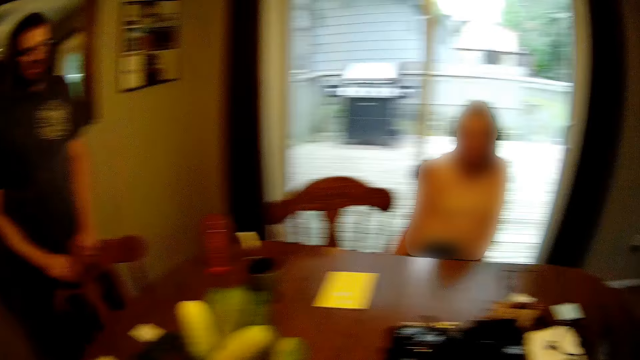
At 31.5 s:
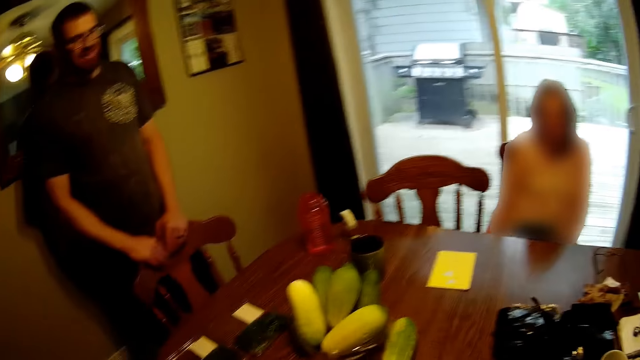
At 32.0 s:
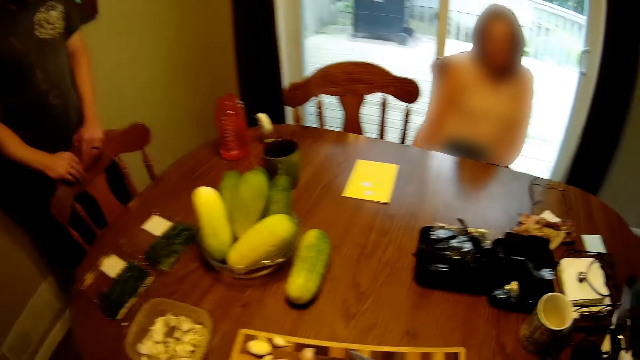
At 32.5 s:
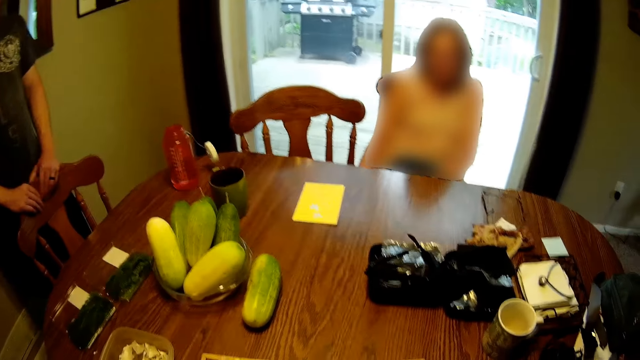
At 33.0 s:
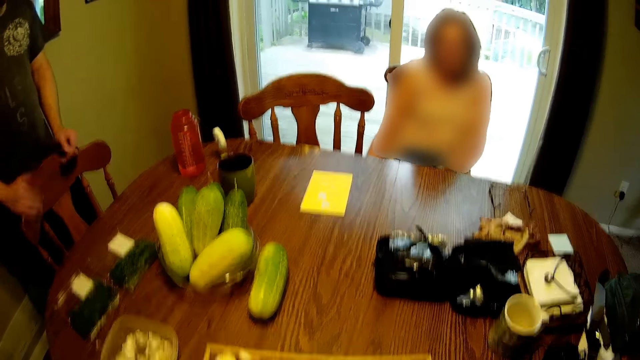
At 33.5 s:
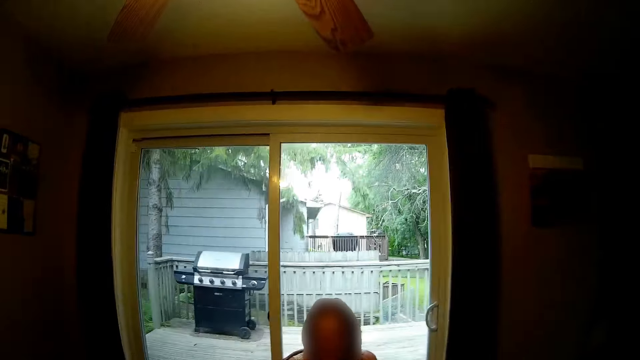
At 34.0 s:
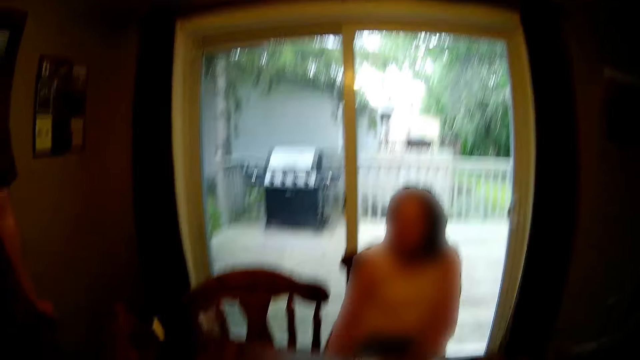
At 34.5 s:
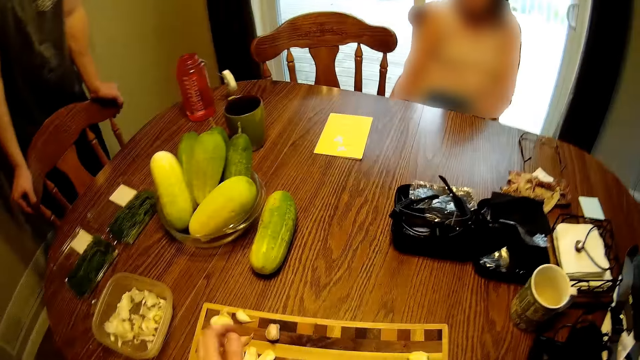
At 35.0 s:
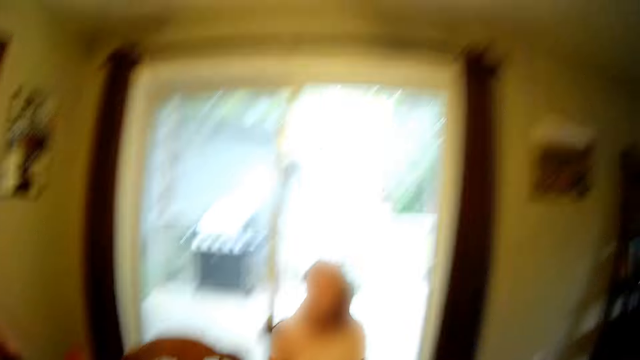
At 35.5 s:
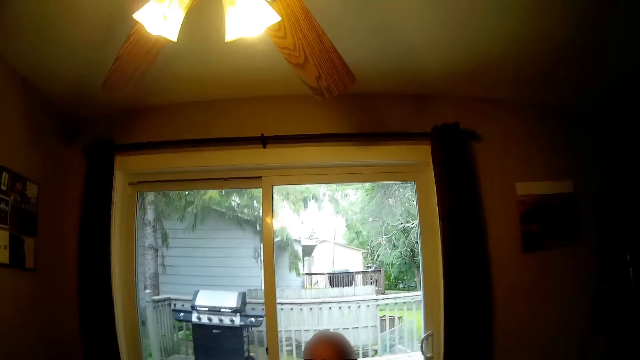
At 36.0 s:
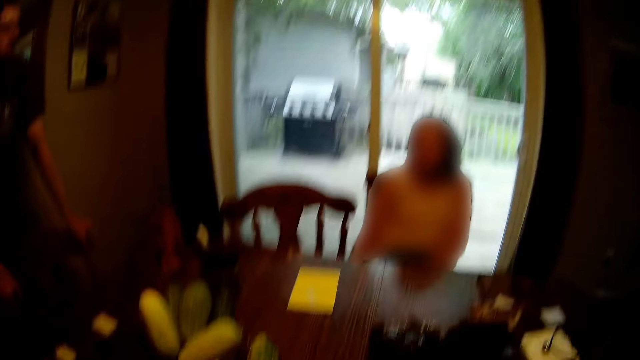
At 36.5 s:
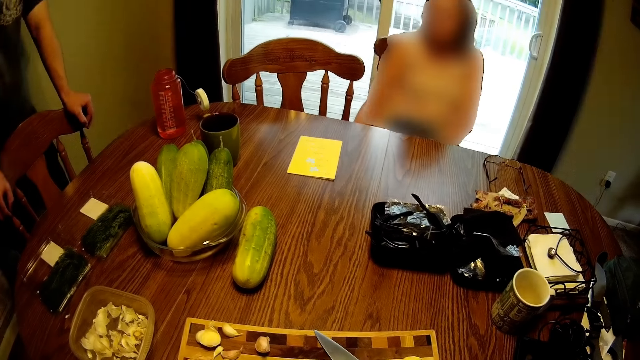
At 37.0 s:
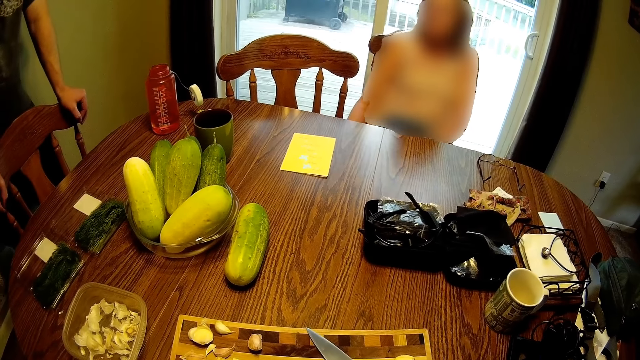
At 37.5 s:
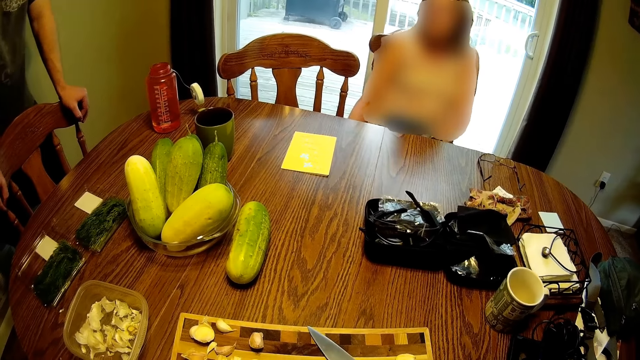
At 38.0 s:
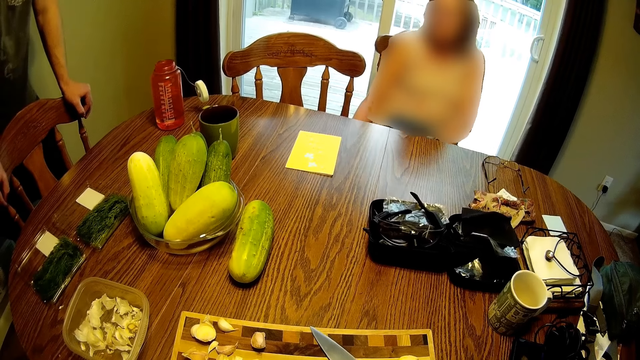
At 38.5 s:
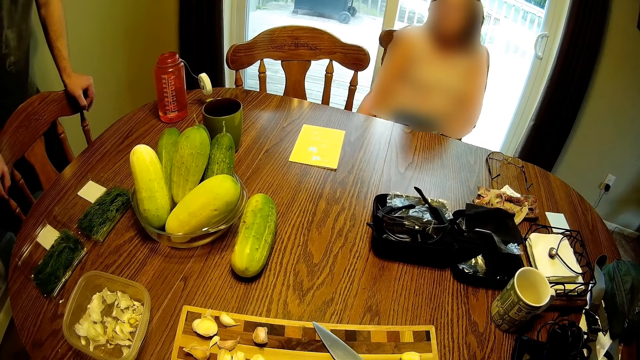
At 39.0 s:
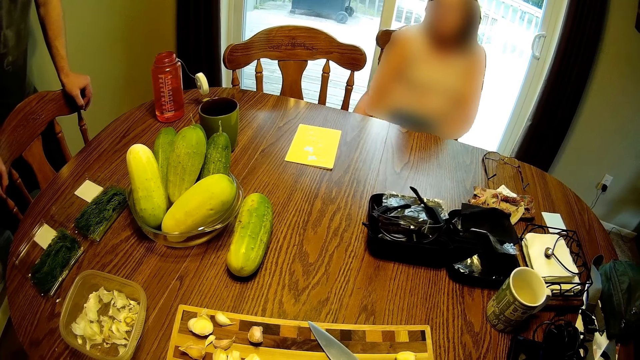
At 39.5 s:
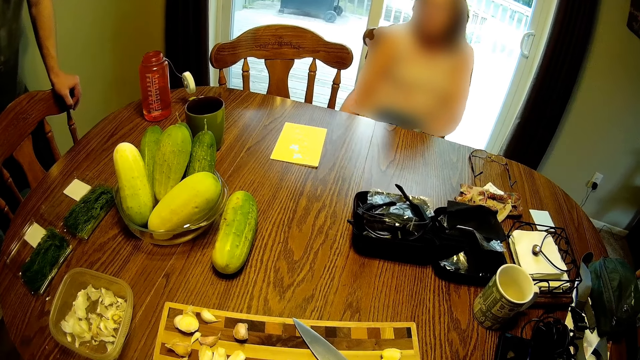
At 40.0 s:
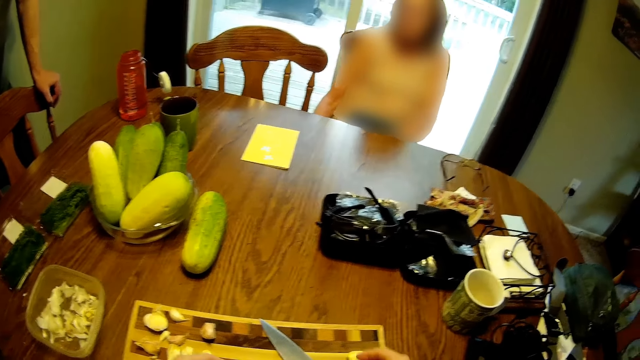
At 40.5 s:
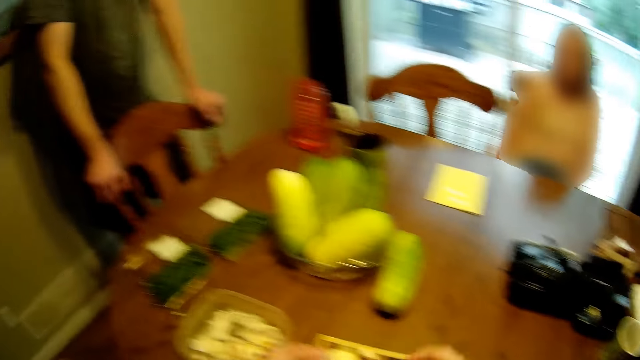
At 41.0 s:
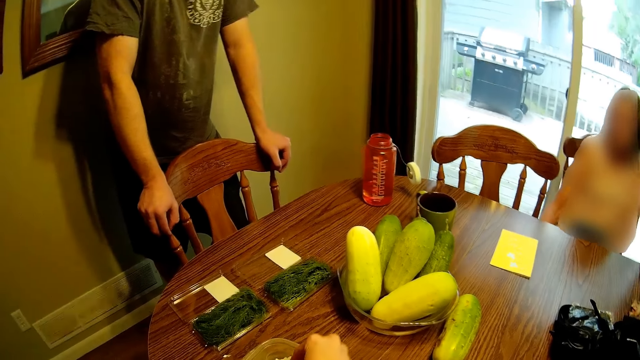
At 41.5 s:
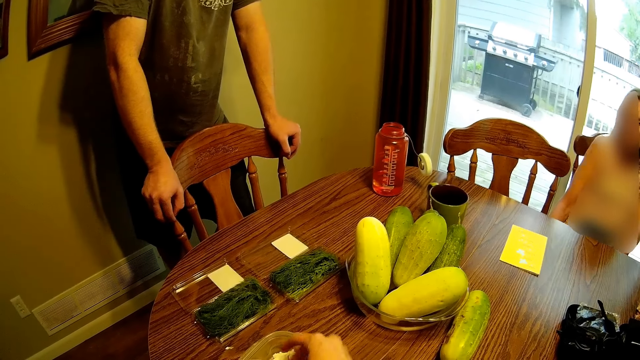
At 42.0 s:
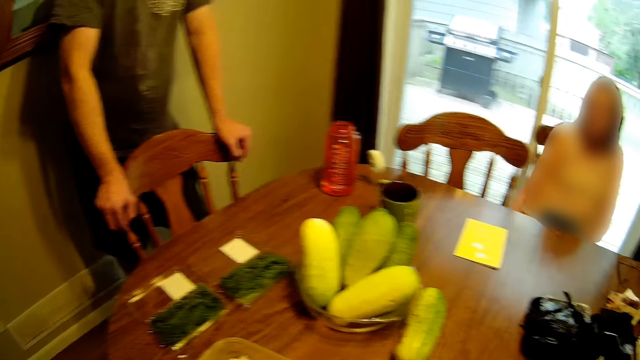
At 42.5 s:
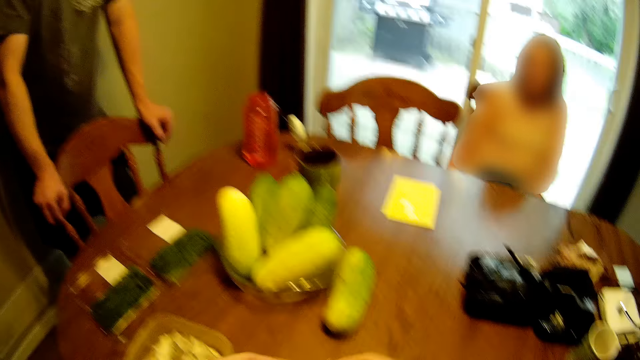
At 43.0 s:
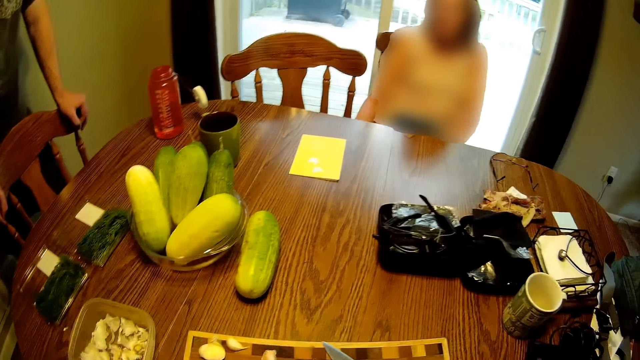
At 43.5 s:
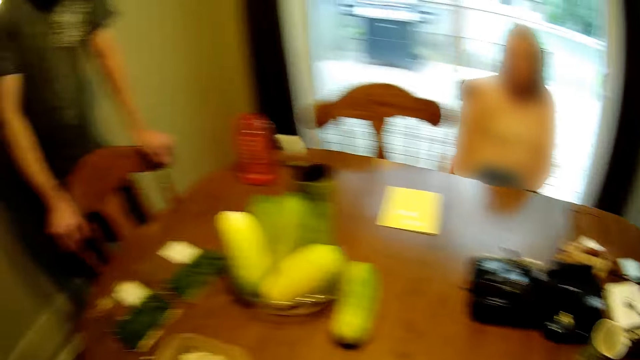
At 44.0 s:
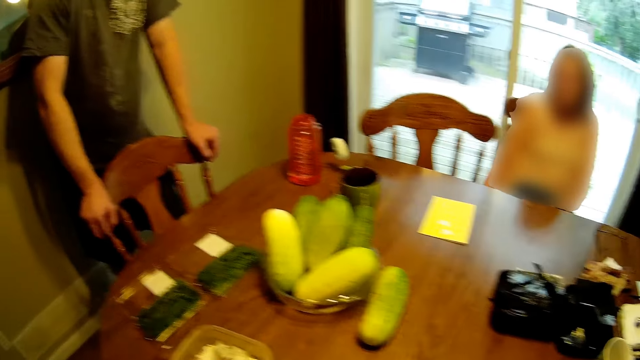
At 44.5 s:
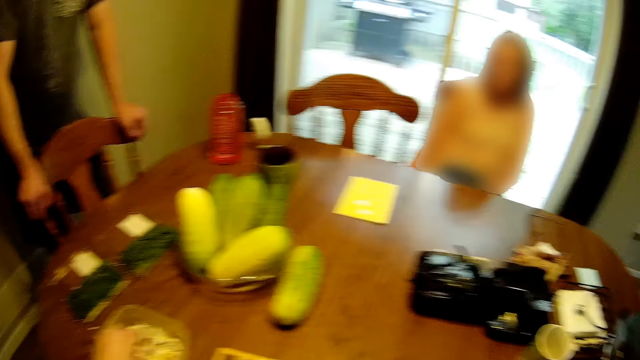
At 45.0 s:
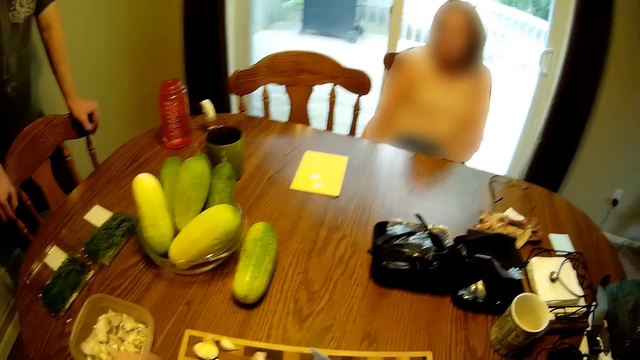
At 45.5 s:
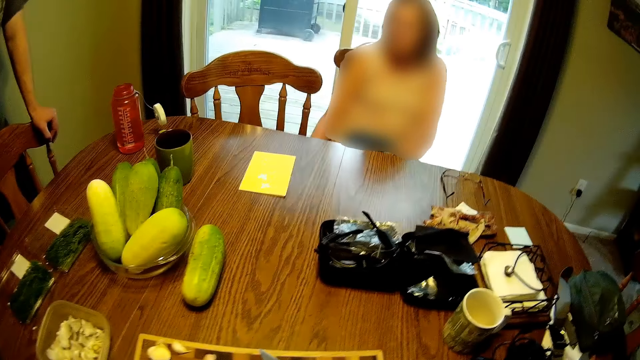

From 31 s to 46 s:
The camera wearer looks around the room. She lifts her hands. She looks around the room.

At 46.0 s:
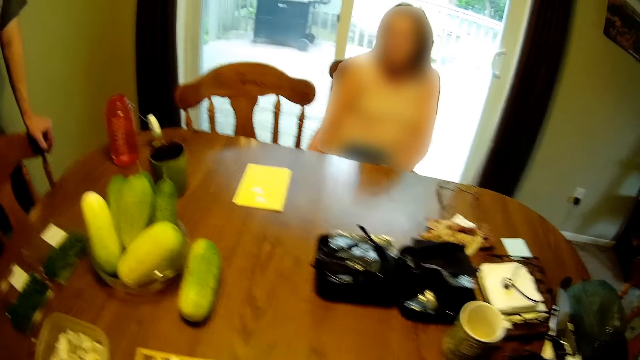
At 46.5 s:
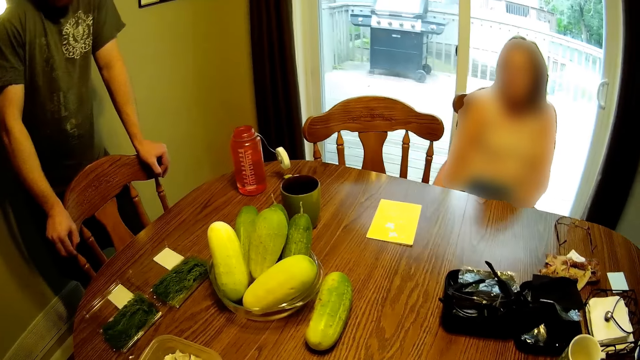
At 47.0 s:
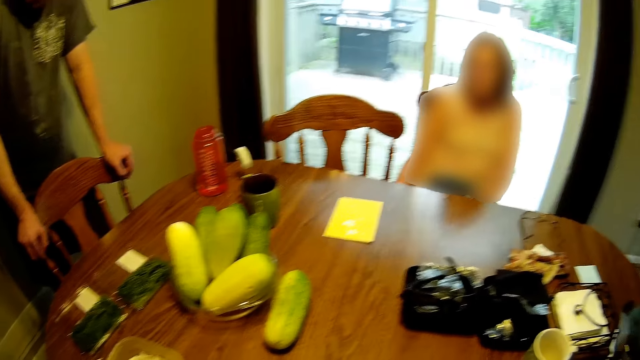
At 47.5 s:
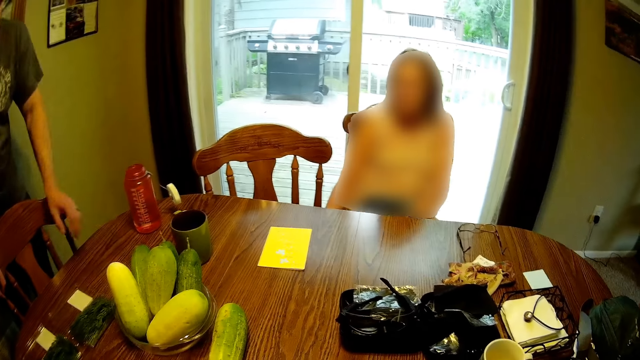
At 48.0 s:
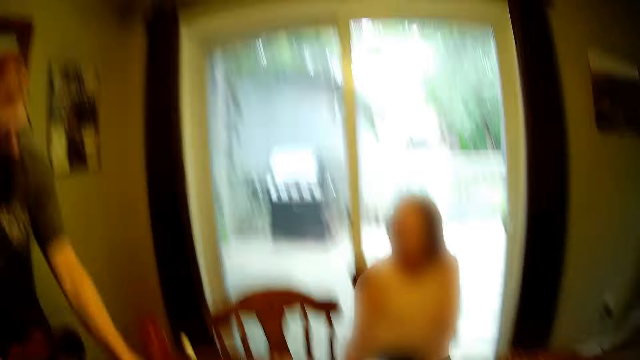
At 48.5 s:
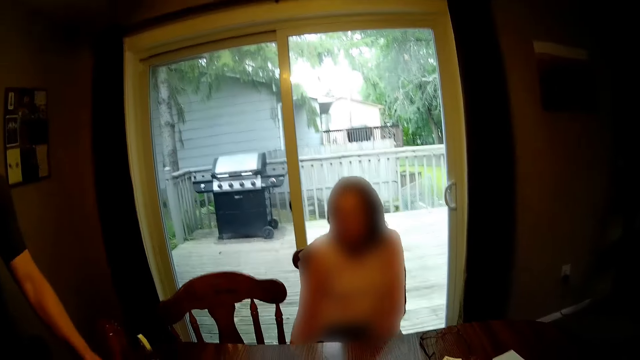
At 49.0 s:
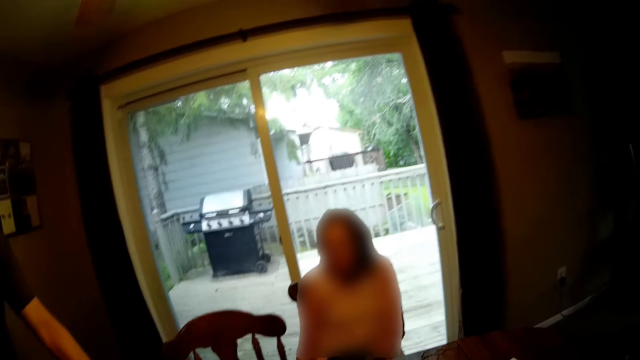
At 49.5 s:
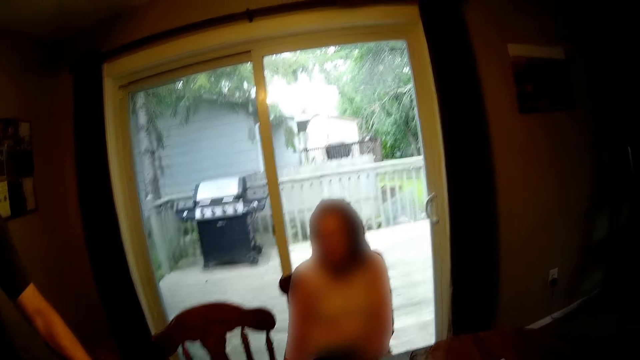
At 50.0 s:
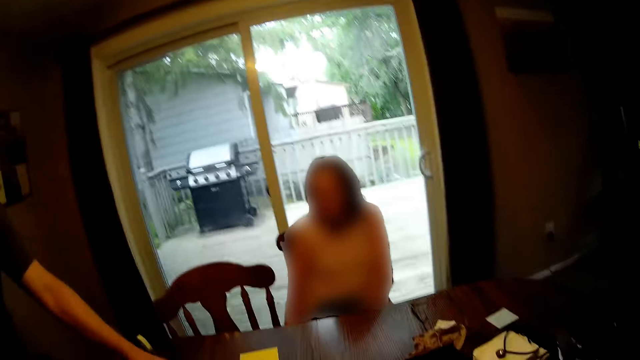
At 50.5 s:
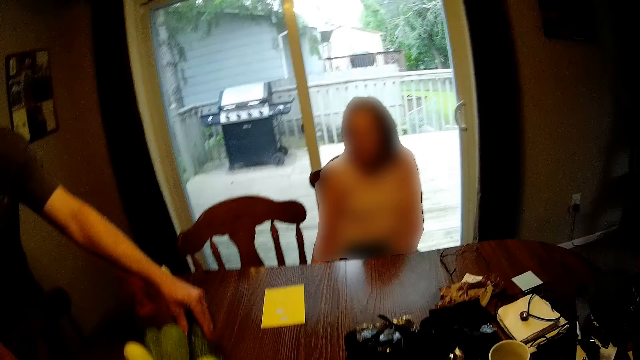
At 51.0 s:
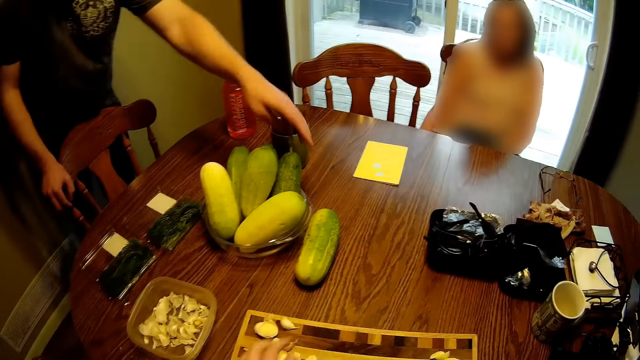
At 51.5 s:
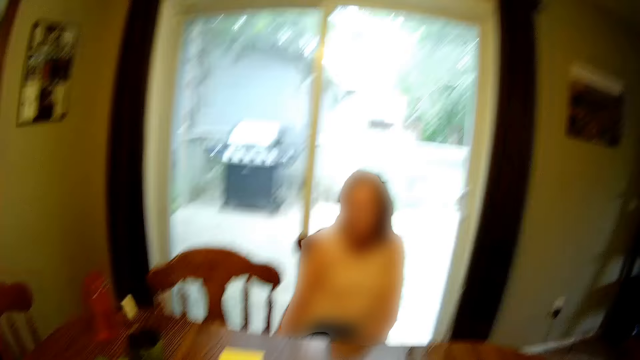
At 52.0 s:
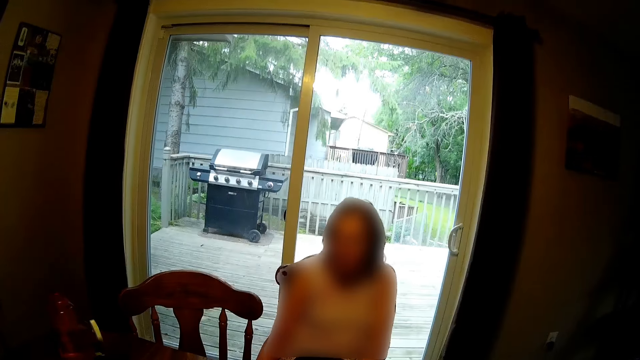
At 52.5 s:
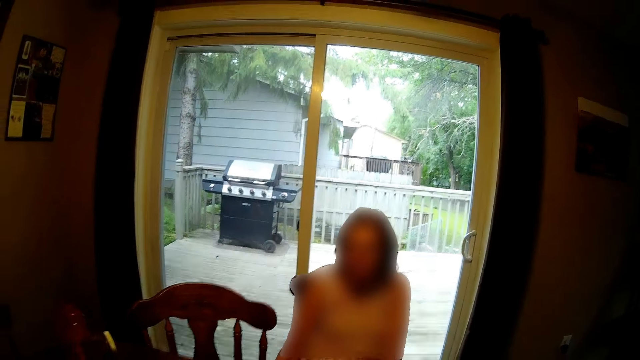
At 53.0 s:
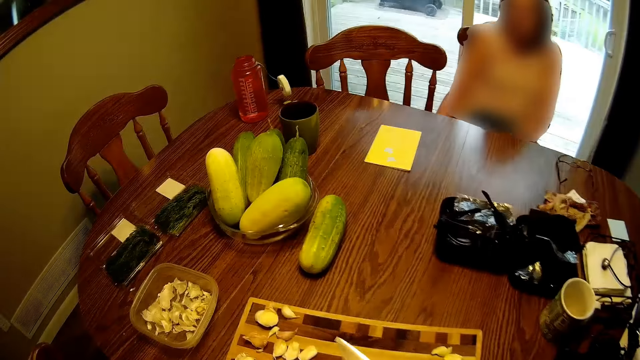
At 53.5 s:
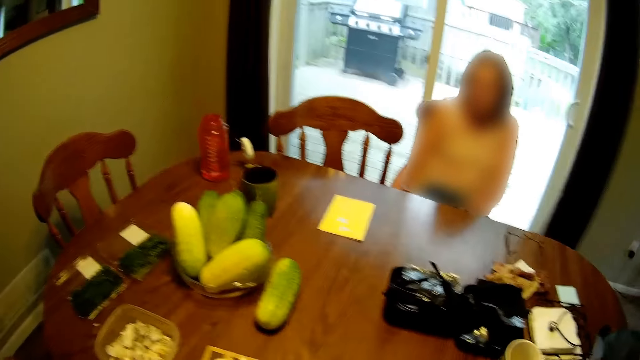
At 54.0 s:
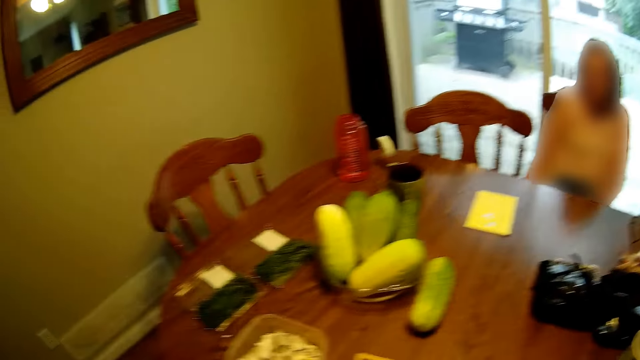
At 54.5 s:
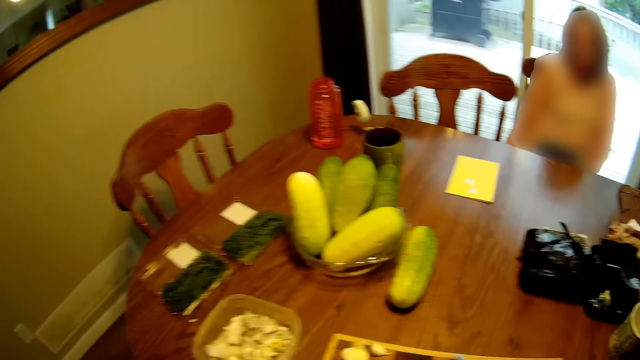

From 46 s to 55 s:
A man touches a cucumber in a bowl on the table. The man lifts his hand.
